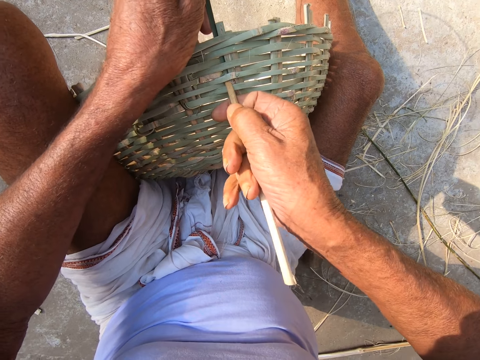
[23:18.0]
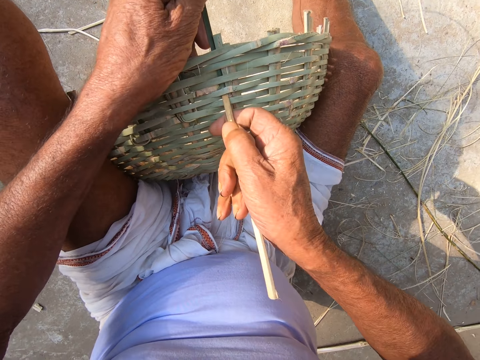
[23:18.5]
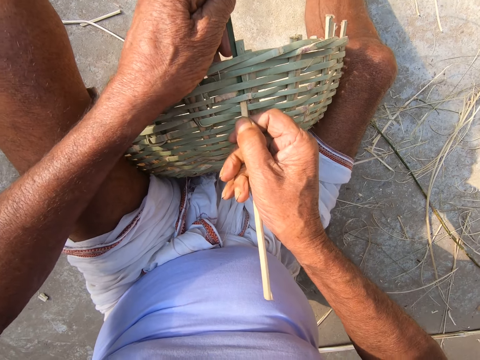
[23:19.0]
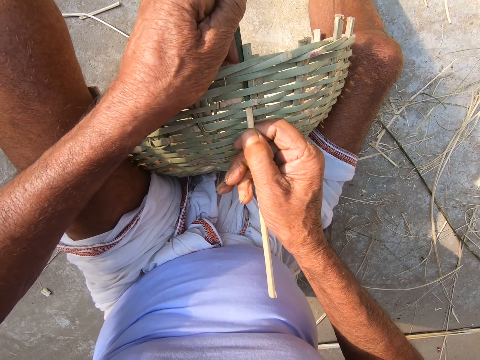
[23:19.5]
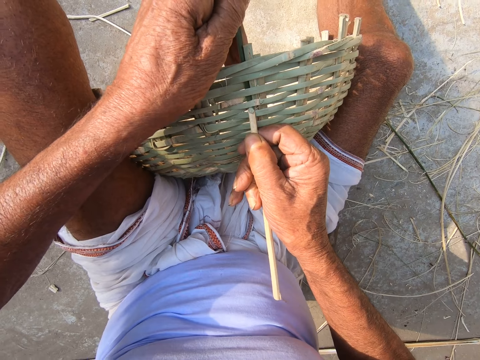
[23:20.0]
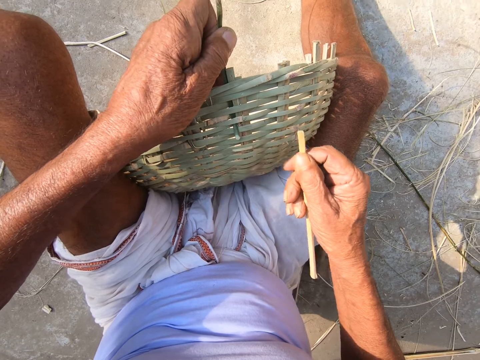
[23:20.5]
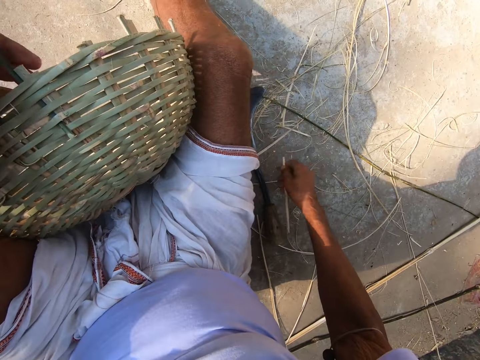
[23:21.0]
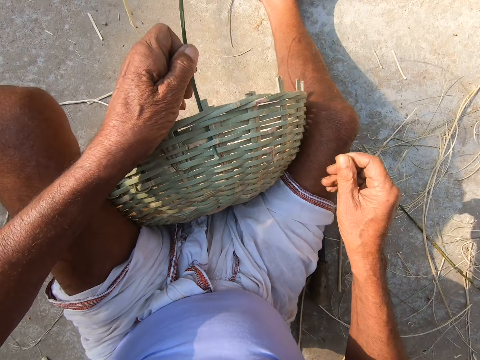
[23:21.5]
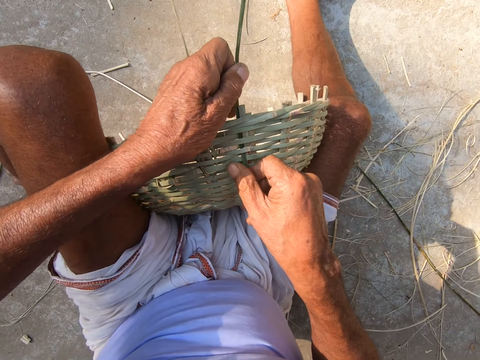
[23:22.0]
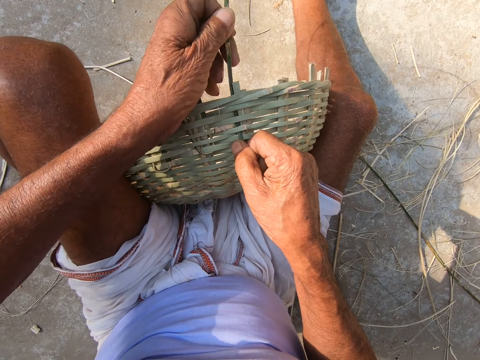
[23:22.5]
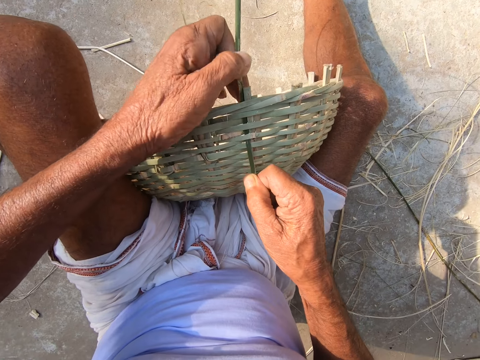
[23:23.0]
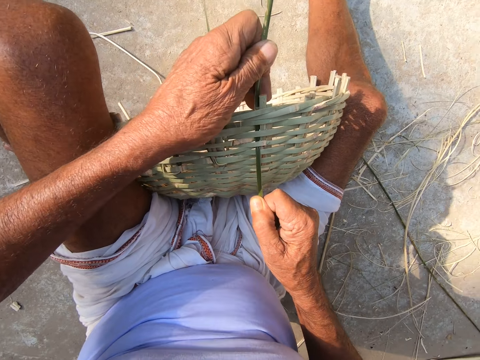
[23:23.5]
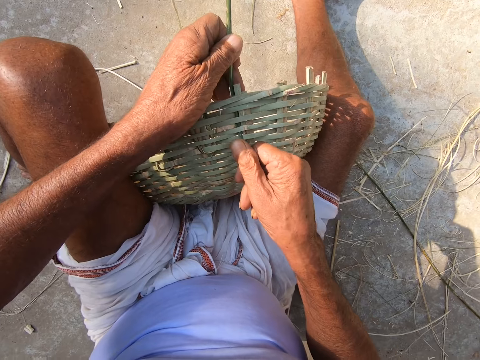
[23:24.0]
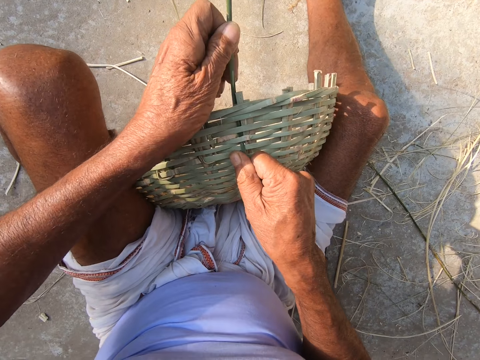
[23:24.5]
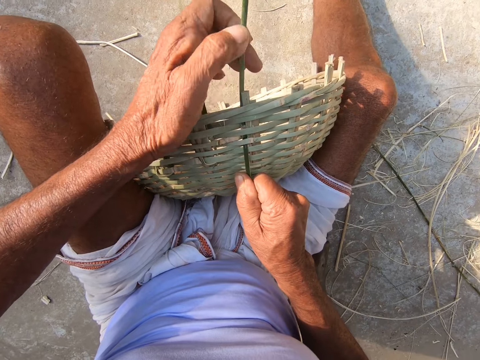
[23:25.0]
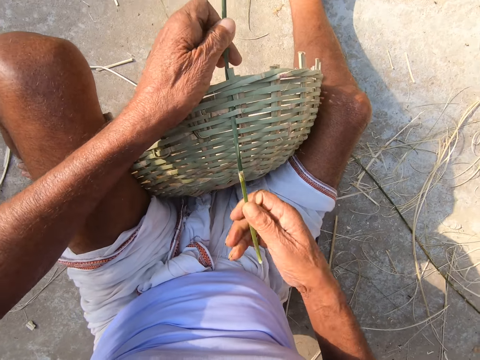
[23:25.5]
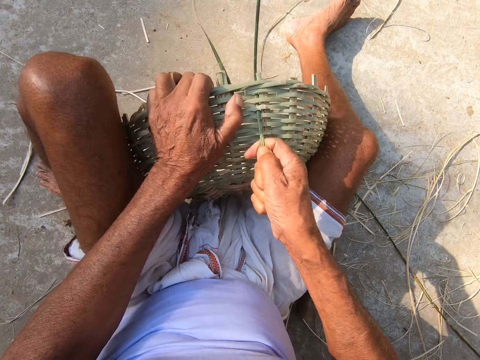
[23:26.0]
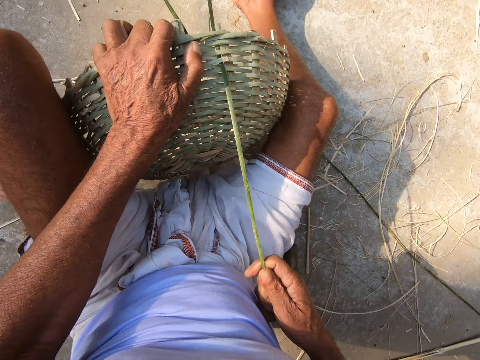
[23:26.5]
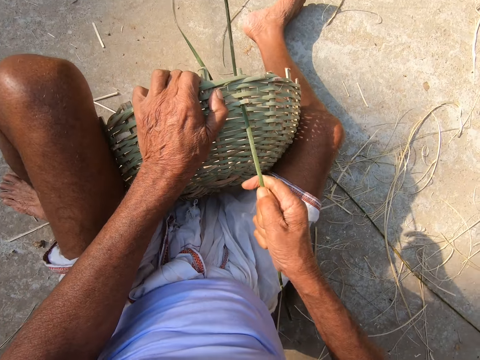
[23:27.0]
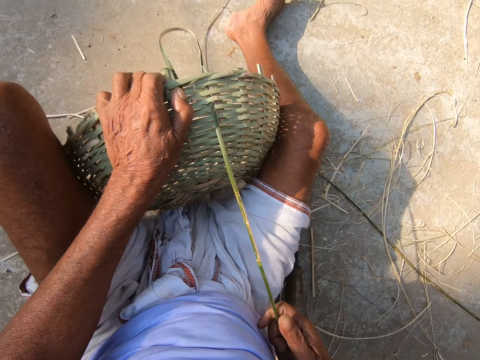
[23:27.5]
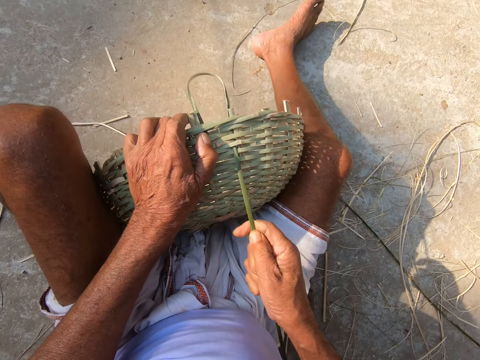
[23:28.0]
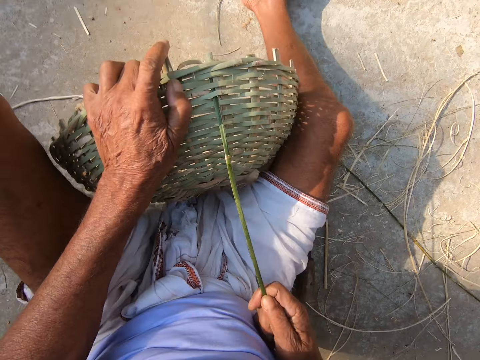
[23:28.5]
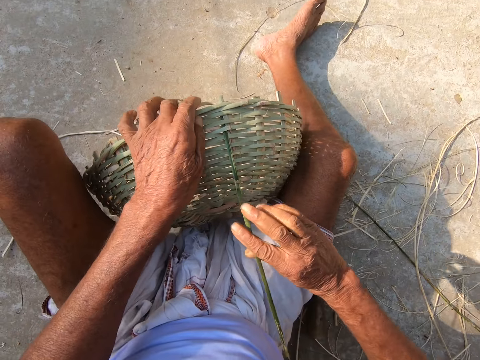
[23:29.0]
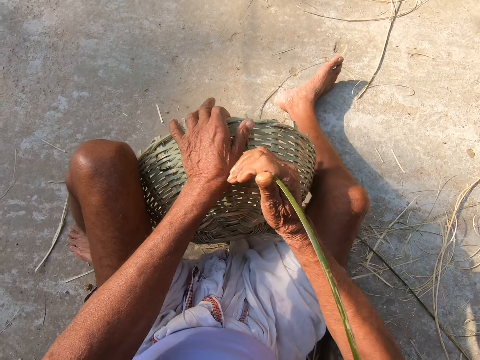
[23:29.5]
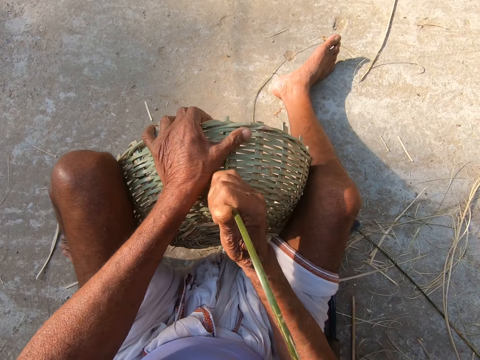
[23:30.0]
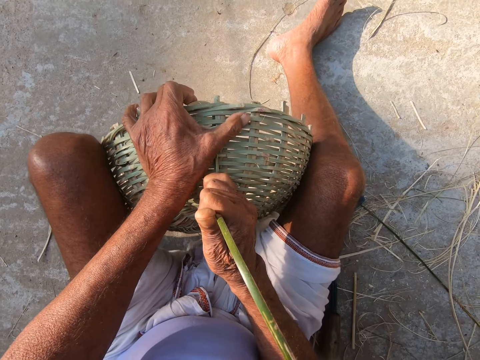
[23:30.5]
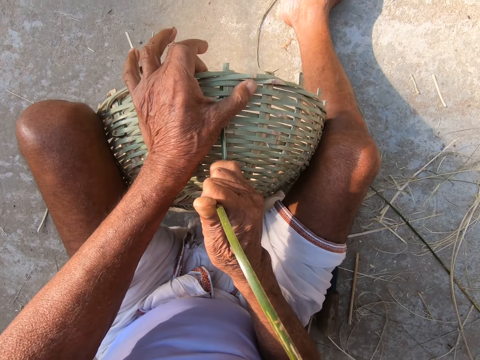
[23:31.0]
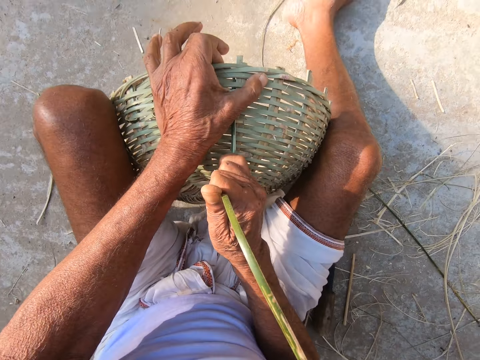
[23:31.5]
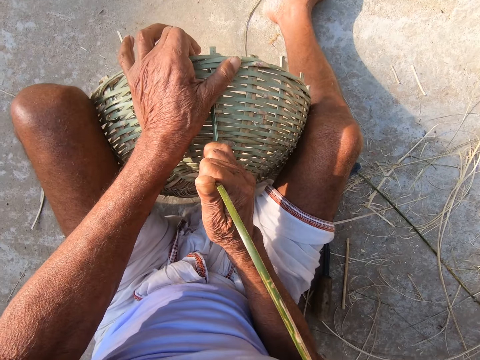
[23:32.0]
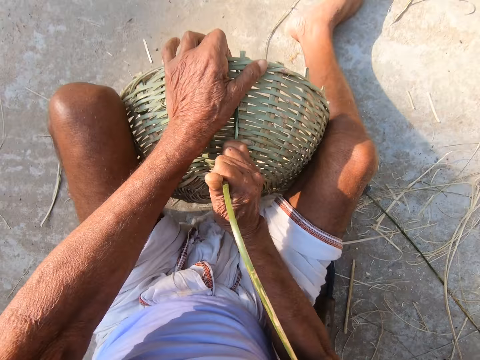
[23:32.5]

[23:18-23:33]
The camera wearer drops the stick on the ground with his right hand. He weaves the basket with both hands. He tightens the sisal.

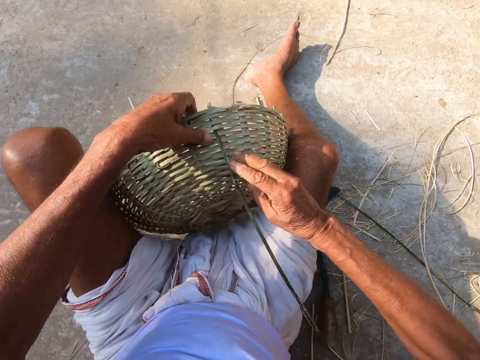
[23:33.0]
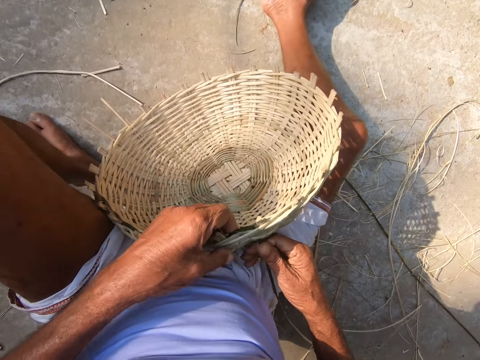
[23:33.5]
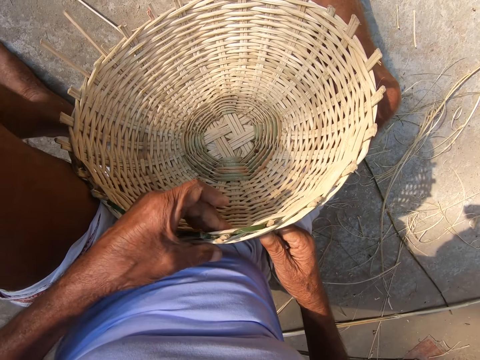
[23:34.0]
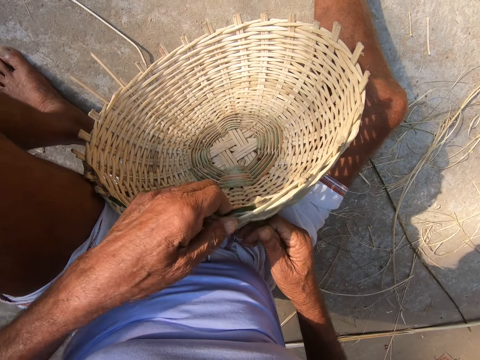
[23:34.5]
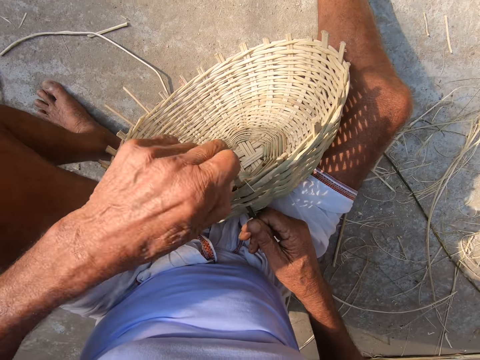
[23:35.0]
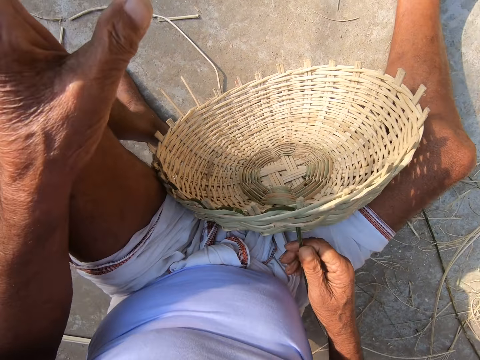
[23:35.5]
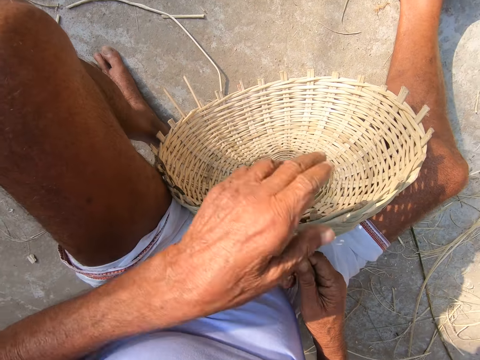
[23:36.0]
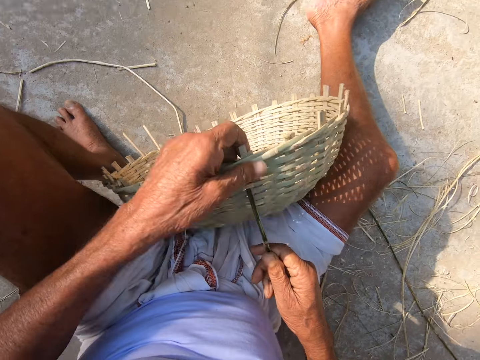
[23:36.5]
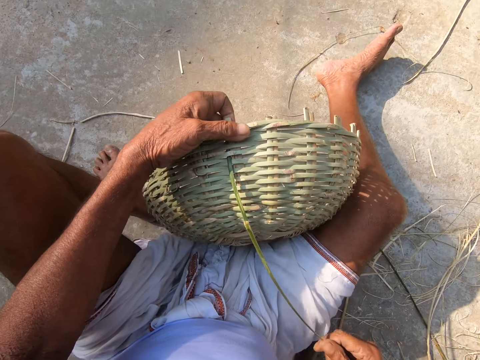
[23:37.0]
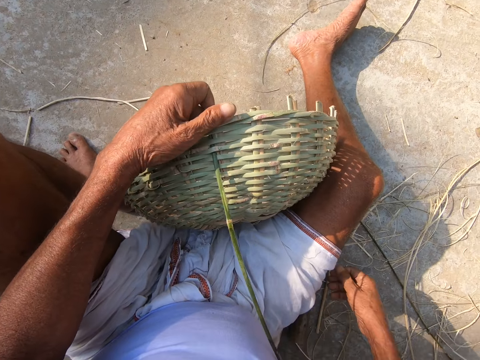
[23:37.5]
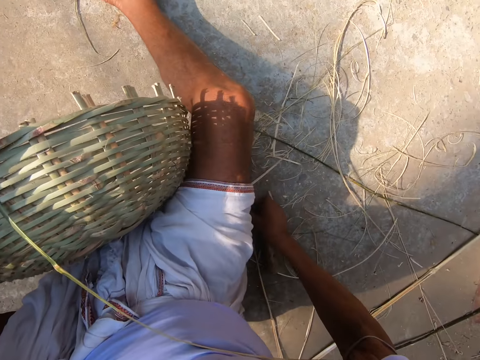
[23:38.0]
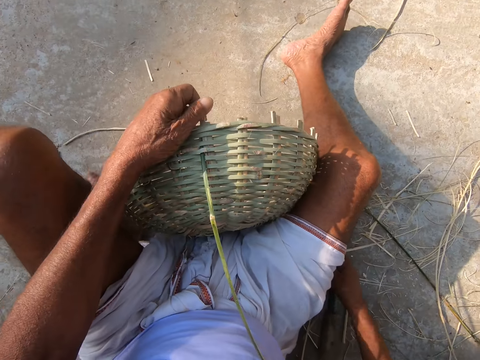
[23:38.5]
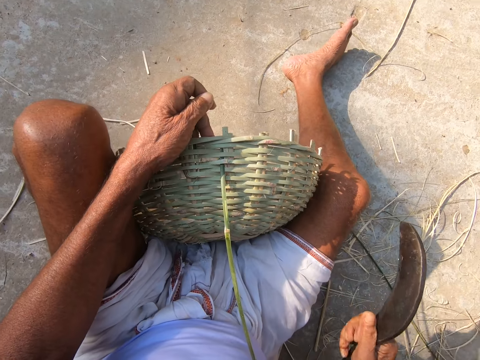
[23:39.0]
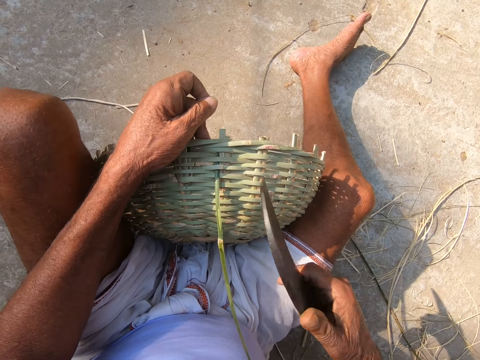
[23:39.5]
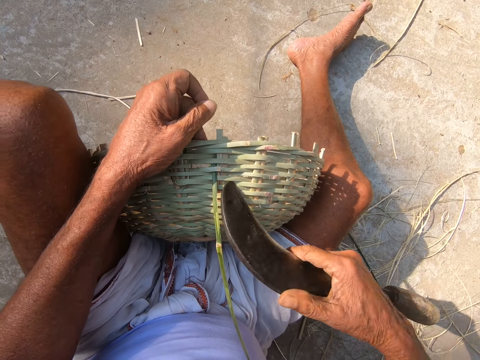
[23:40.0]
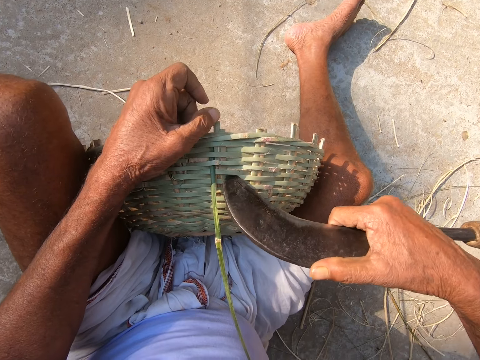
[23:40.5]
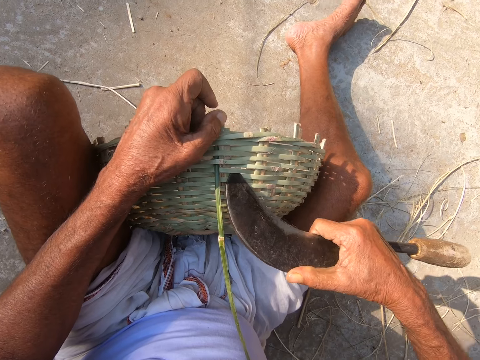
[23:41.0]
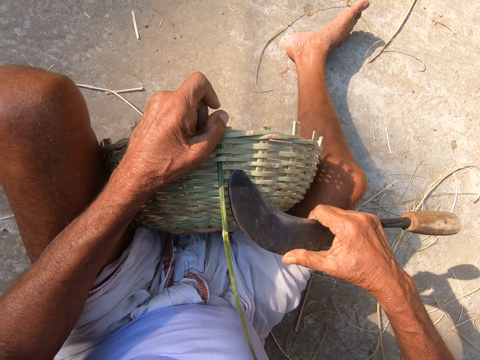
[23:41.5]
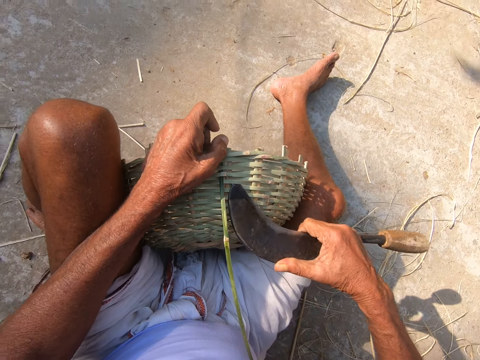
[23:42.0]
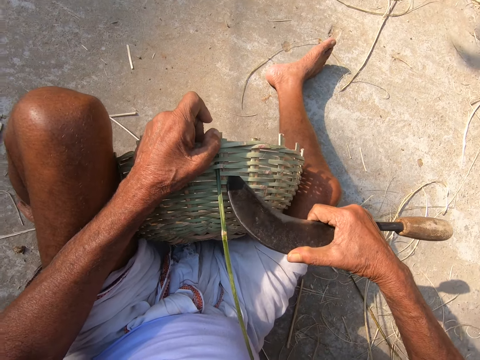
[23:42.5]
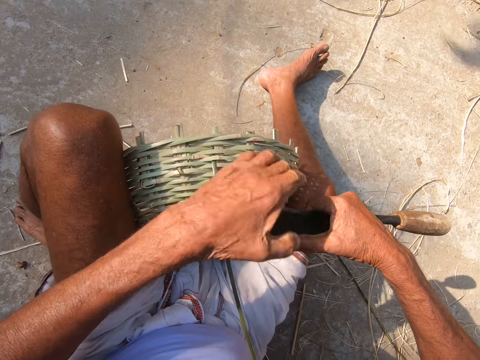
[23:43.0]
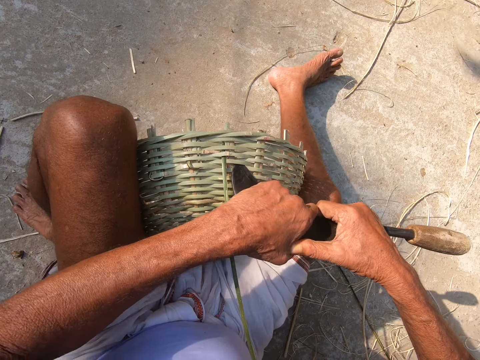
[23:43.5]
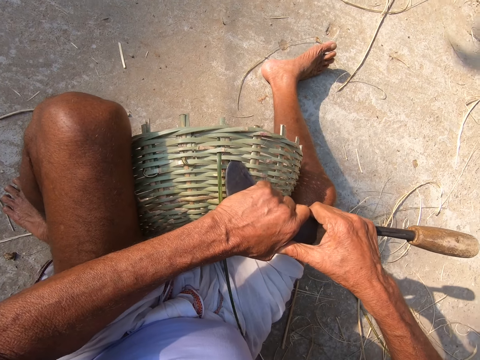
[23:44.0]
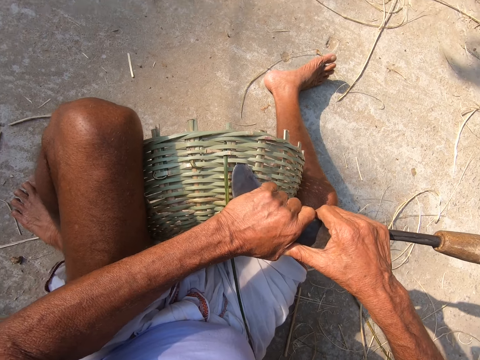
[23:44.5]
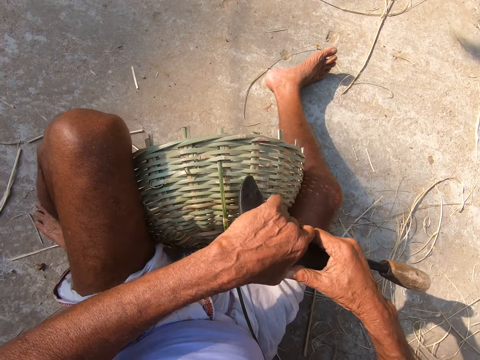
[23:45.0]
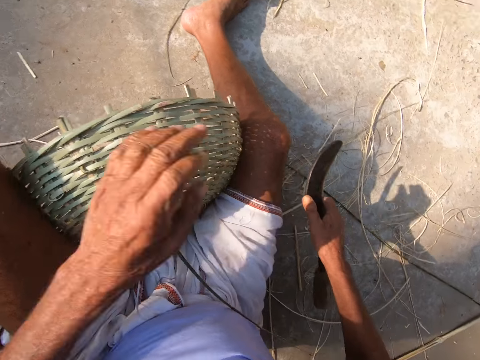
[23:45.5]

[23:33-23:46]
The camera wearer turns the basket. He holds the basket. He picks the hook knife from the ground with his right hand. He makes an opening in the basket with the hook knife in his right hand. He adjusts the sisal. He holds the hook knife with both hands.
